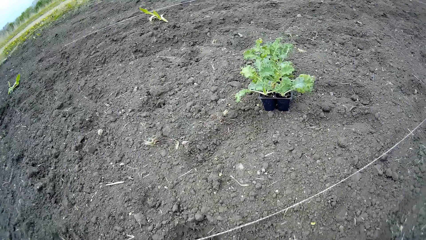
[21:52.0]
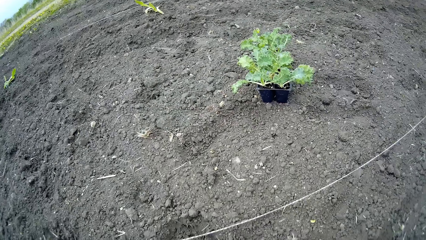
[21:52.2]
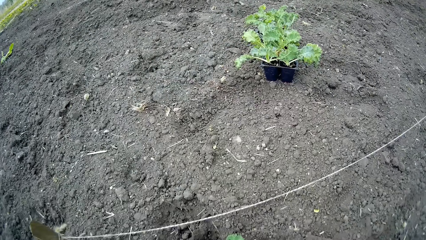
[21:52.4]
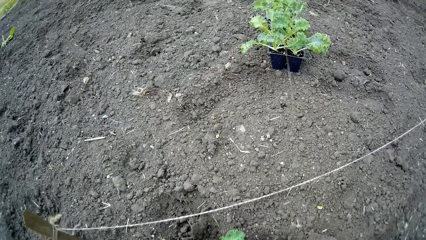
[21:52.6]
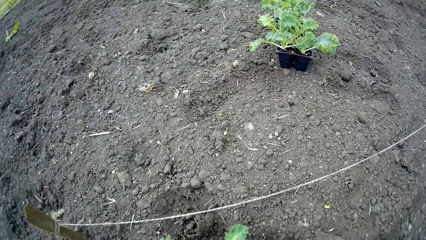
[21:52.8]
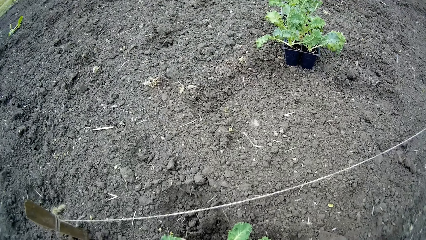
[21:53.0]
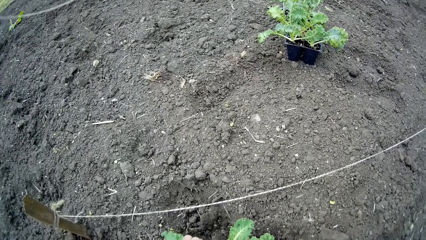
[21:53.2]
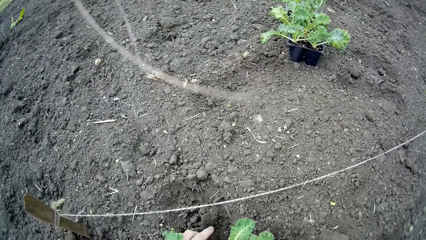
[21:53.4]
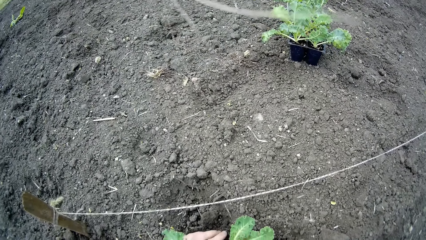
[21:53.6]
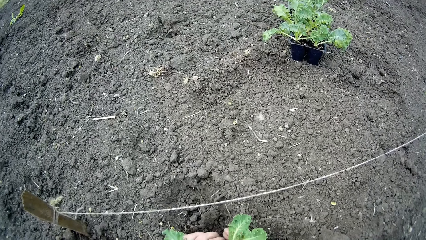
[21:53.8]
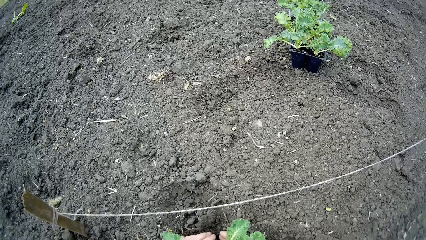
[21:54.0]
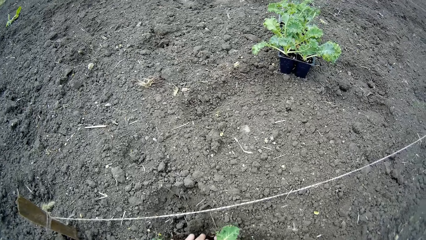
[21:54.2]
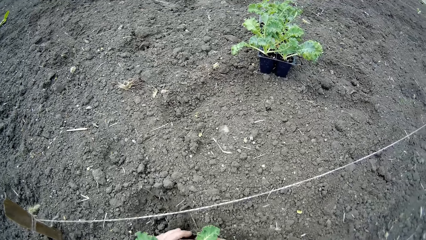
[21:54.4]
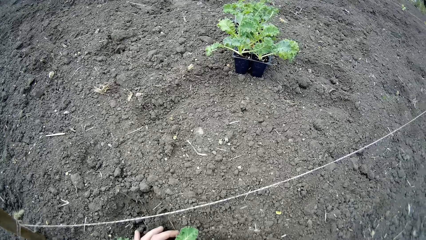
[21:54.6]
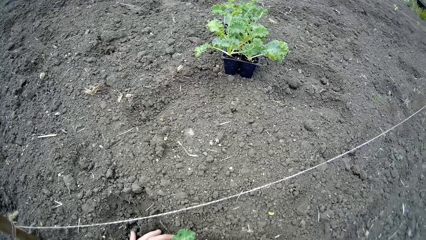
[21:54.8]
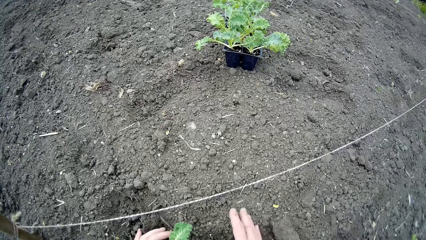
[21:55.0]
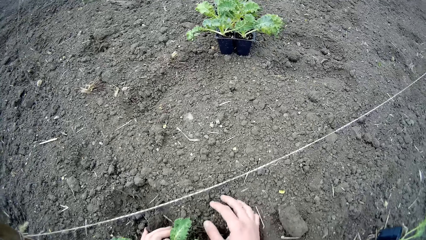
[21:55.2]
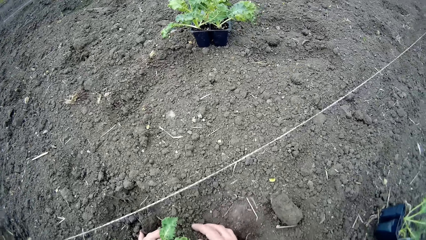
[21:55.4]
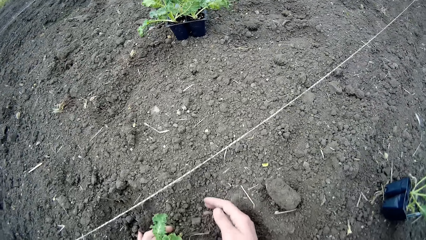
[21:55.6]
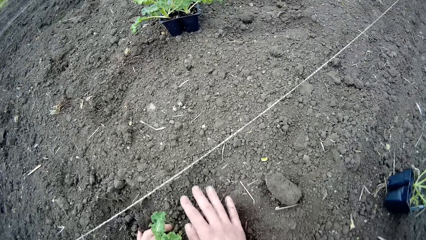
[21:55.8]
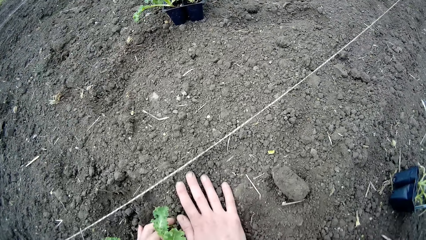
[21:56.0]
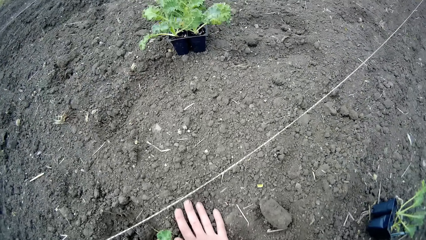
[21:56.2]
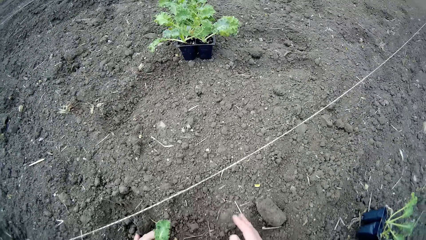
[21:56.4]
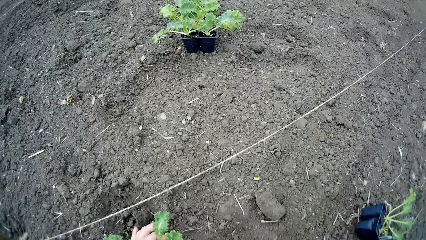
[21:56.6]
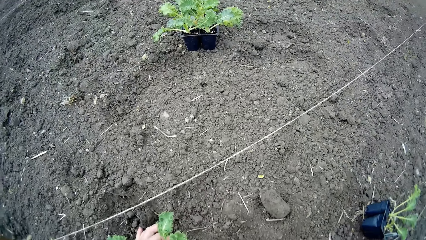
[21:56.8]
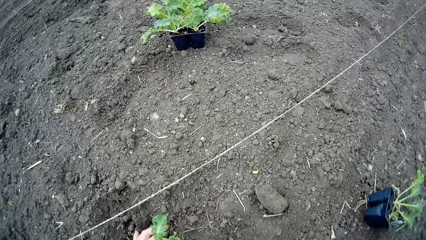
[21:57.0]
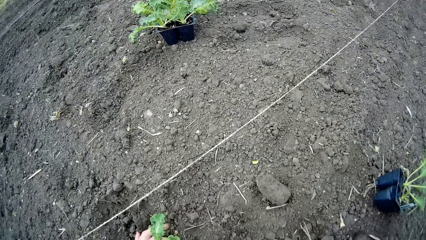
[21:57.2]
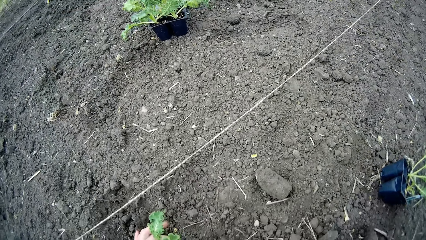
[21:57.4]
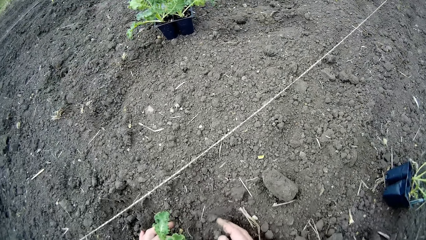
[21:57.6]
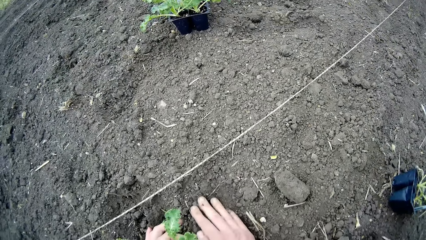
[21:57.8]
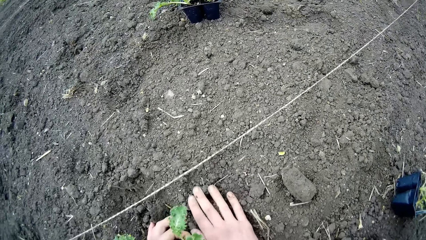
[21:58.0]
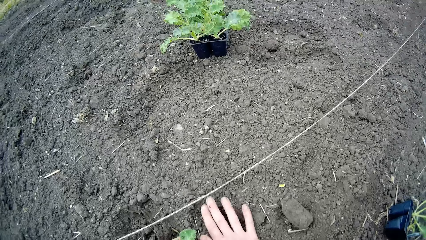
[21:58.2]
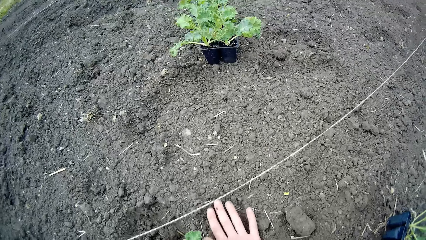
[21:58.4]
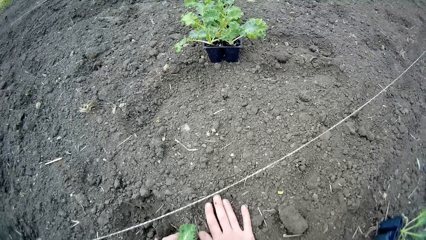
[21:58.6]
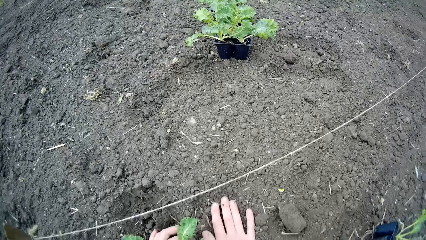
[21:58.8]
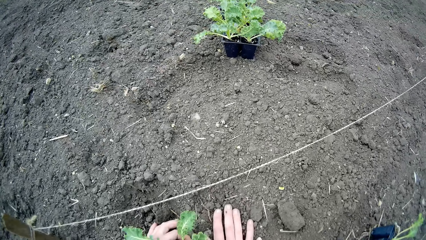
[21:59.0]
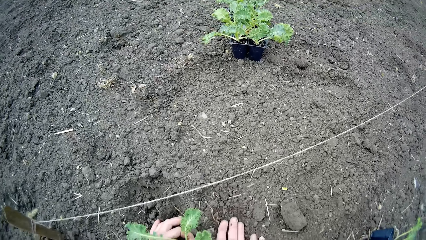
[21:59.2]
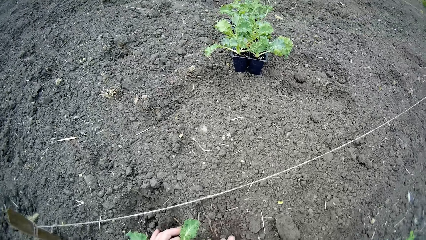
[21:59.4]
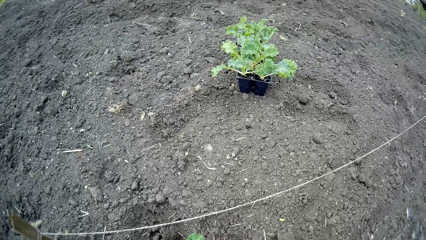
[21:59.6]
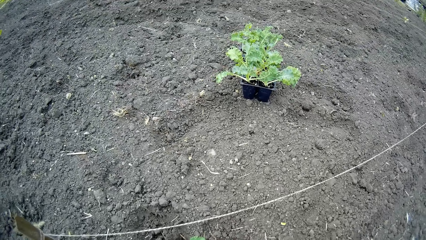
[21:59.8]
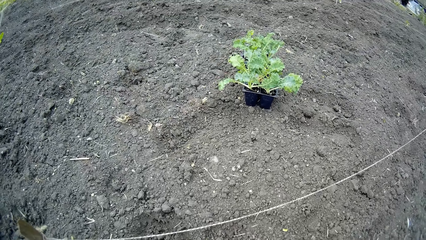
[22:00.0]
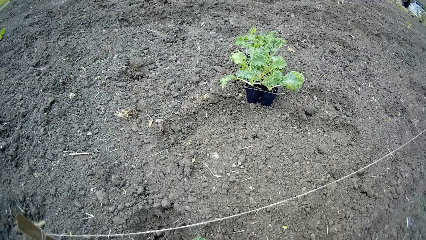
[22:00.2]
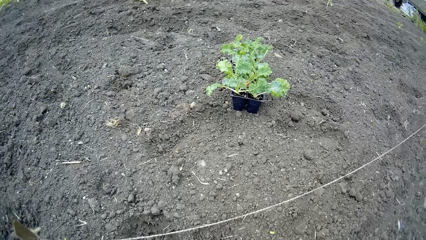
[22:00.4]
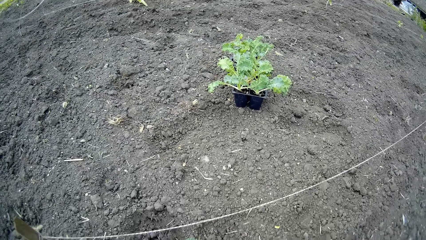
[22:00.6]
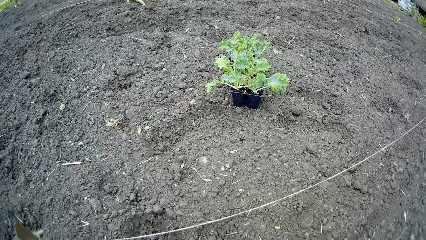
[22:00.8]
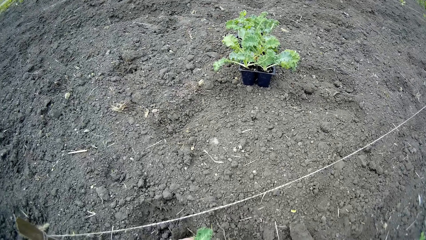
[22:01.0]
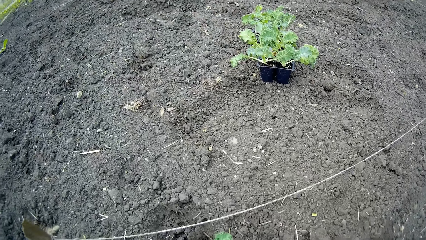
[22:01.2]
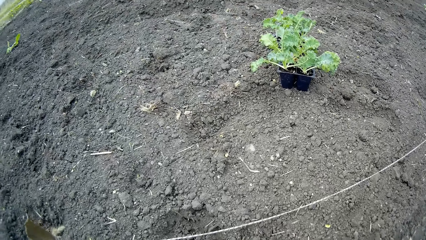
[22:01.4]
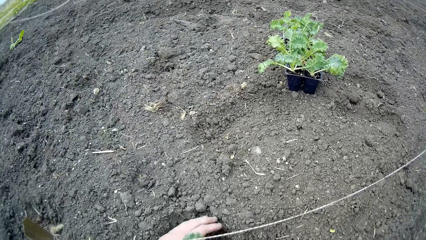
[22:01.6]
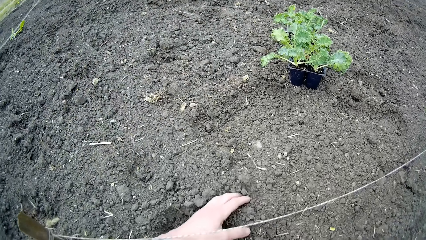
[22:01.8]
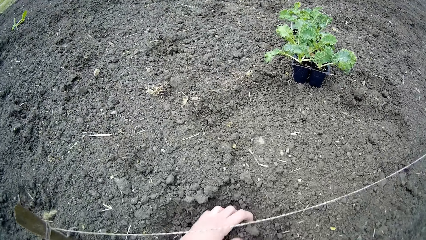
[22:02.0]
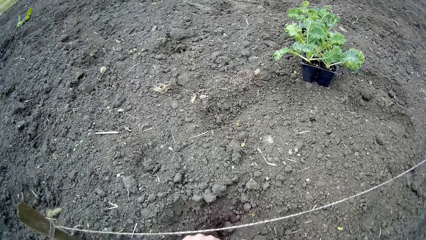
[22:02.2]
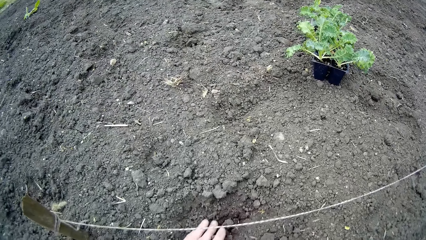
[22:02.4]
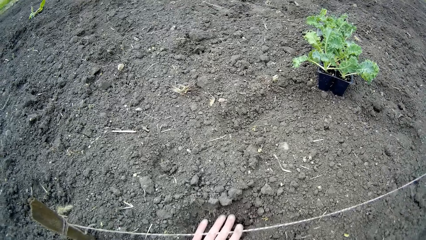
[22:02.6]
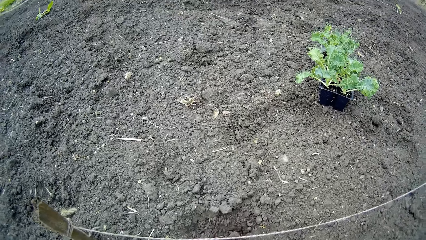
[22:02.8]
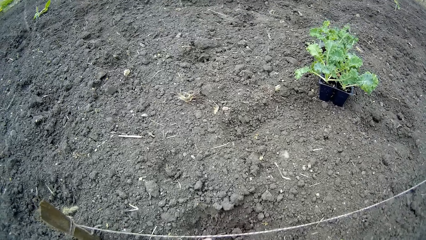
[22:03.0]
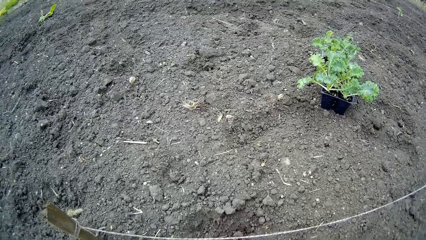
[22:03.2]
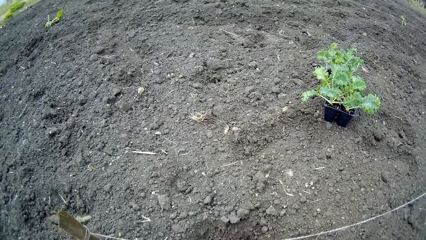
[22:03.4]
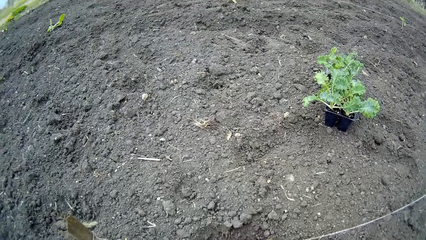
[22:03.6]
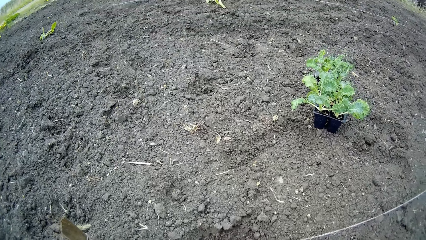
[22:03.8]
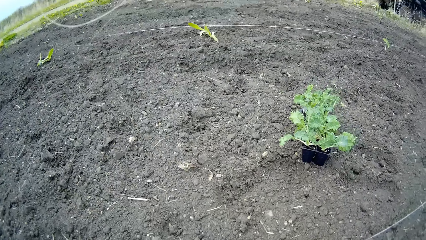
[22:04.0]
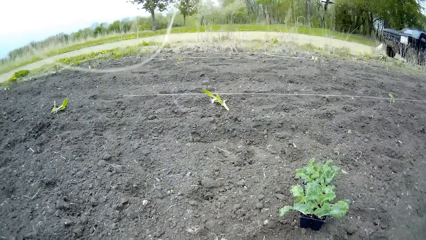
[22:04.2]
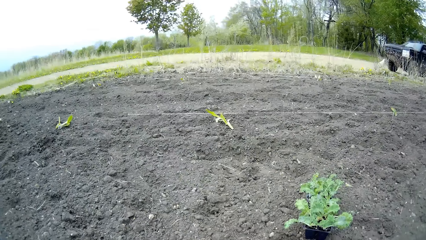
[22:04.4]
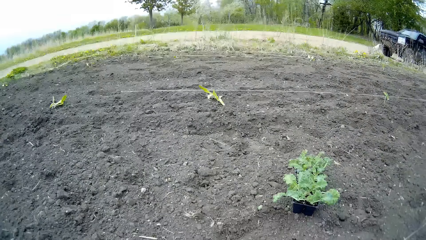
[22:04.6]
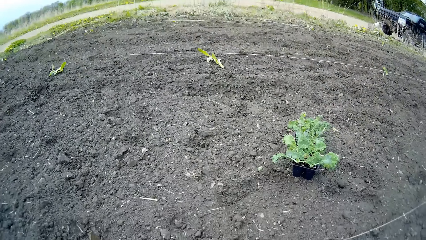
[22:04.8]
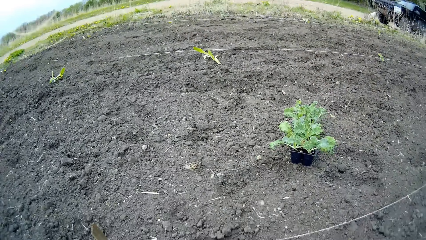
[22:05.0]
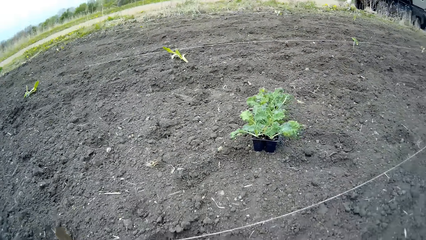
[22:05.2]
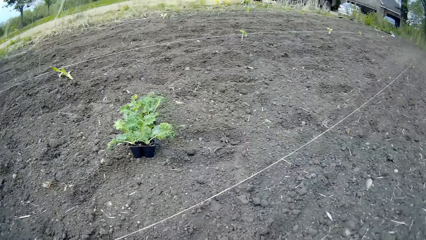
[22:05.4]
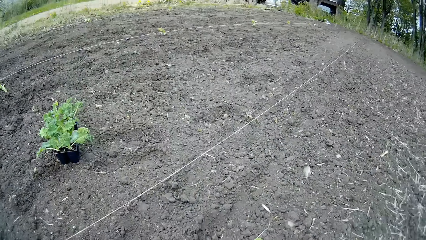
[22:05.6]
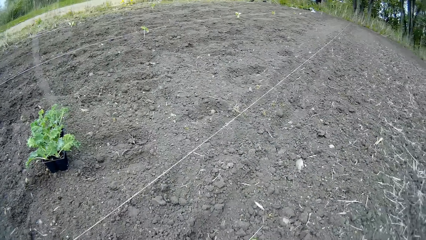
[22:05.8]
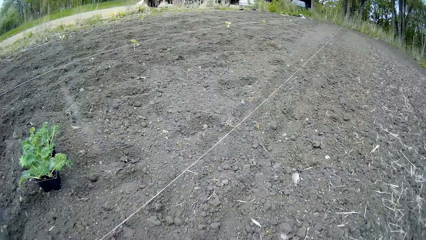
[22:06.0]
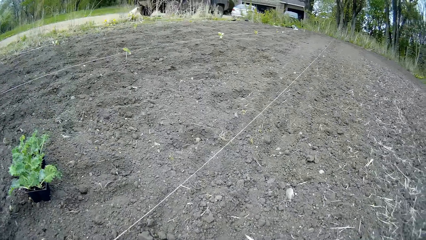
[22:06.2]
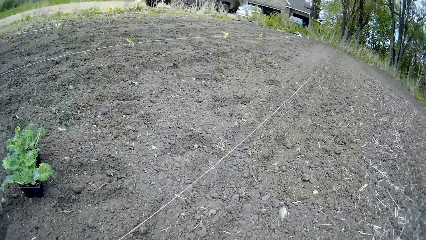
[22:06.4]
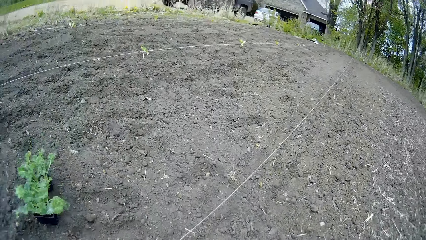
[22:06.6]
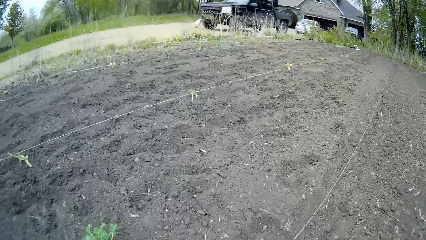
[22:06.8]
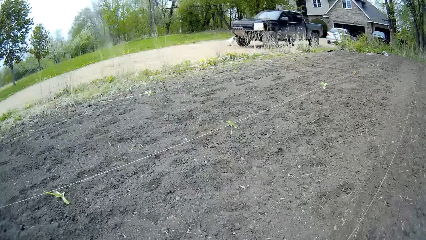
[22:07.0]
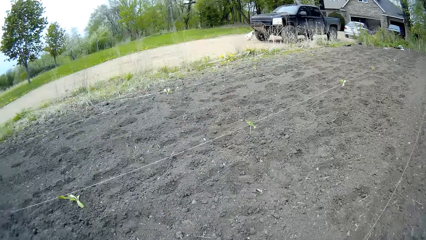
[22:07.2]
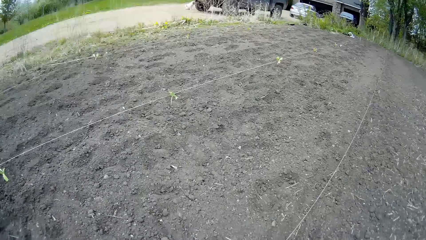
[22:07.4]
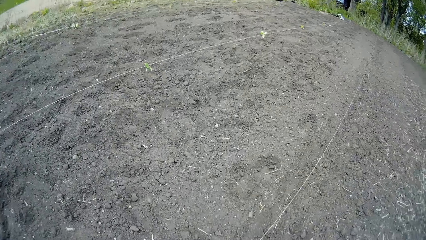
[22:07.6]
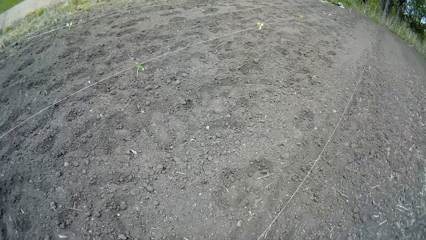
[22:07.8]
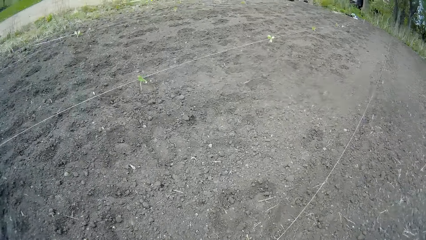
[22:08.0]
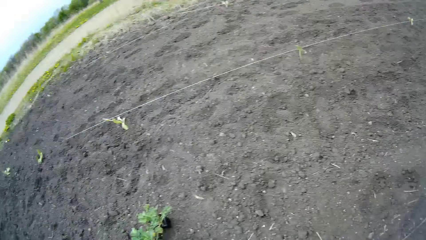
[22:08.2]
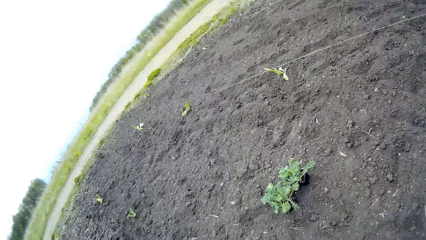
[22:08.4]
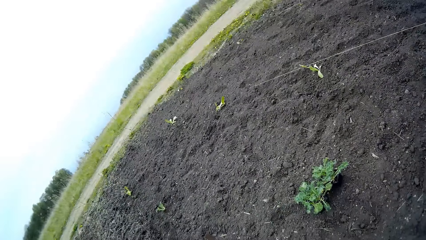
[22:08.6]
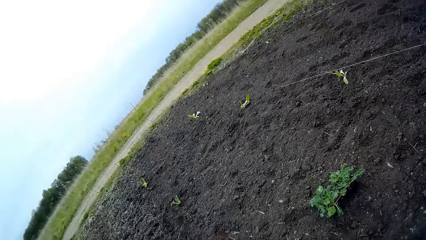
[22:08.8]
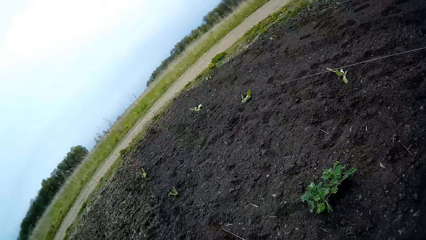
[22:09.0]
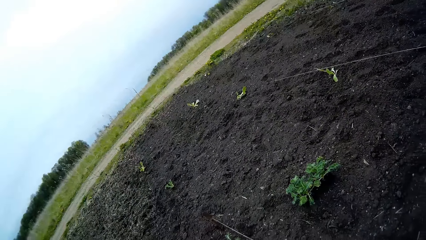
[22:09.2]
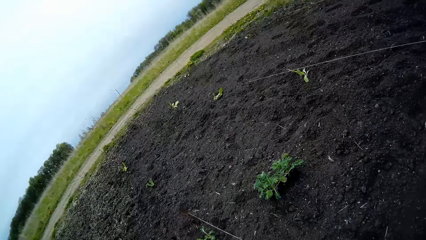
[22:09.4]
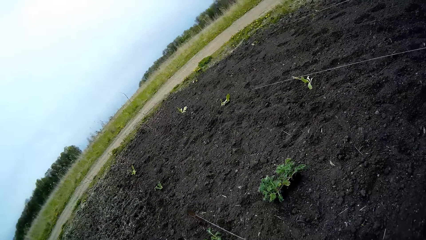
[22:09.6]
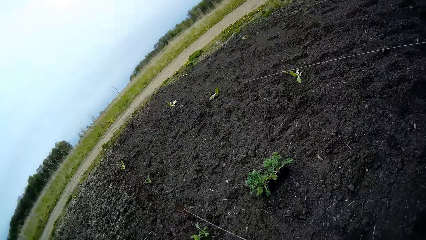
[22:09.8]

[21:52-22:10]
The camera wearer covers the hole with soil on the farmland with her right hand. She covers the hole with soil on the farmland with her left hand. She looks around.
